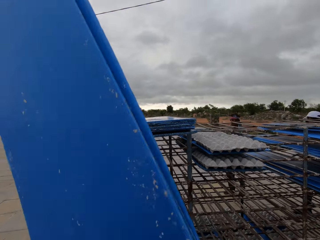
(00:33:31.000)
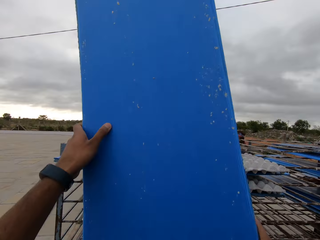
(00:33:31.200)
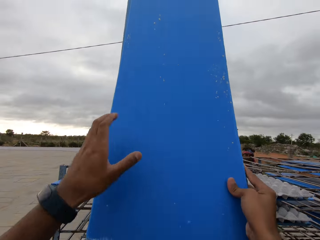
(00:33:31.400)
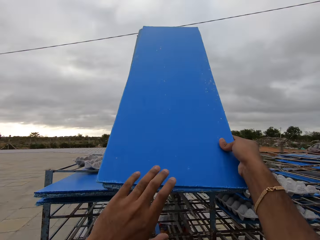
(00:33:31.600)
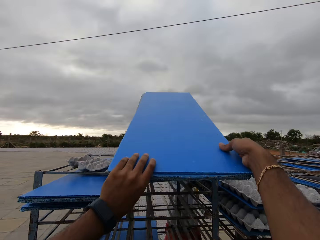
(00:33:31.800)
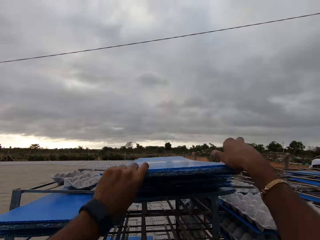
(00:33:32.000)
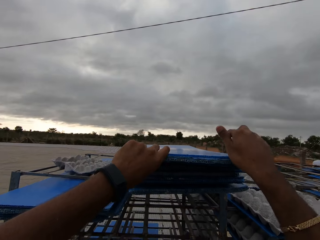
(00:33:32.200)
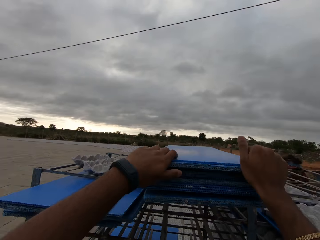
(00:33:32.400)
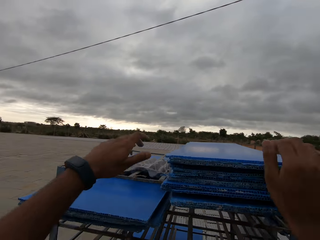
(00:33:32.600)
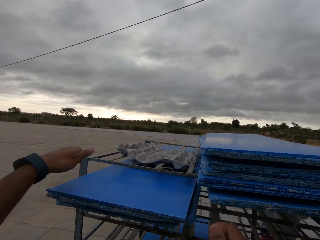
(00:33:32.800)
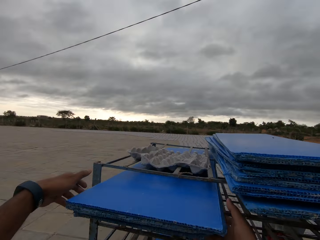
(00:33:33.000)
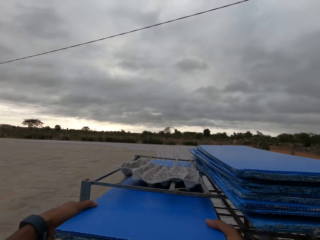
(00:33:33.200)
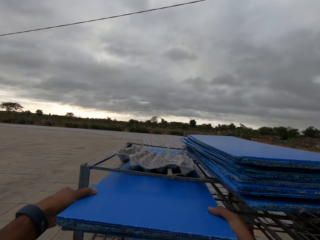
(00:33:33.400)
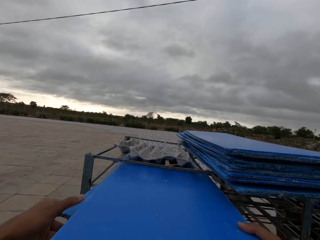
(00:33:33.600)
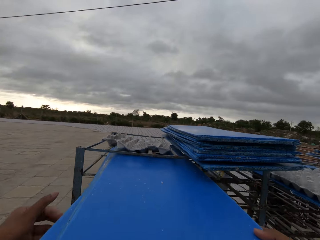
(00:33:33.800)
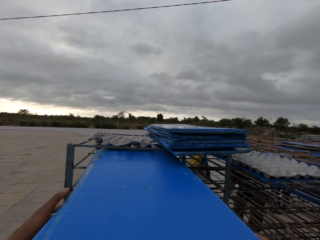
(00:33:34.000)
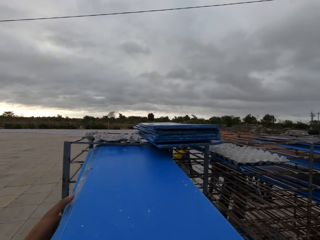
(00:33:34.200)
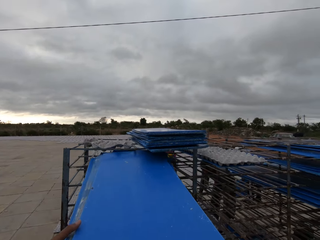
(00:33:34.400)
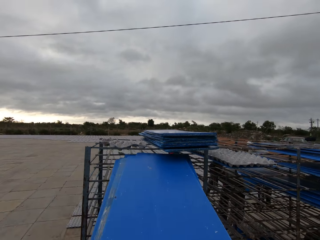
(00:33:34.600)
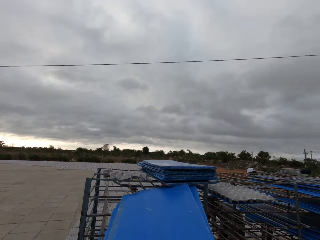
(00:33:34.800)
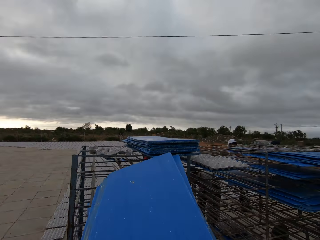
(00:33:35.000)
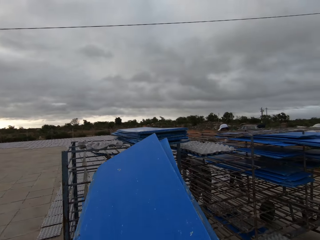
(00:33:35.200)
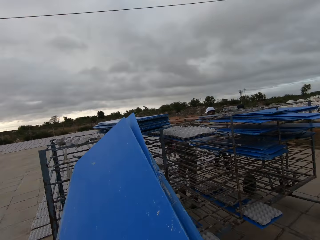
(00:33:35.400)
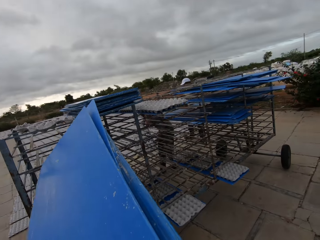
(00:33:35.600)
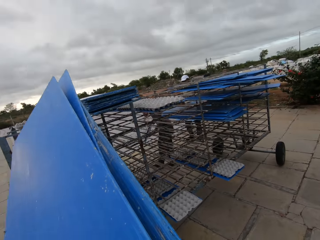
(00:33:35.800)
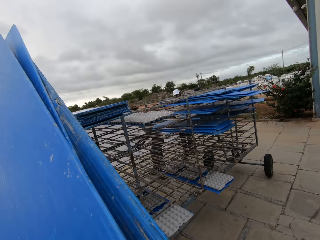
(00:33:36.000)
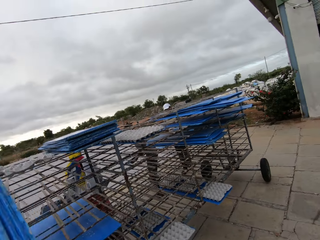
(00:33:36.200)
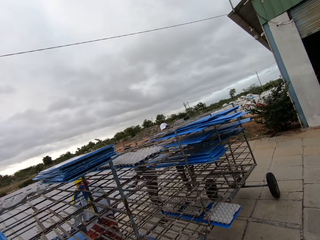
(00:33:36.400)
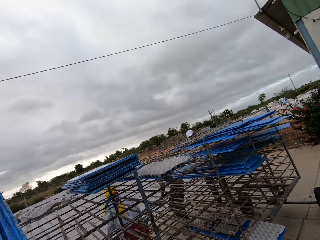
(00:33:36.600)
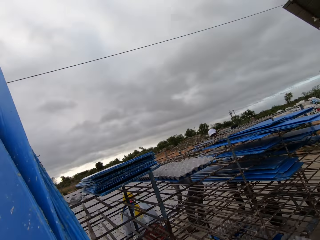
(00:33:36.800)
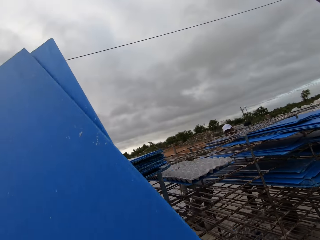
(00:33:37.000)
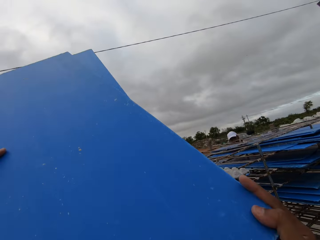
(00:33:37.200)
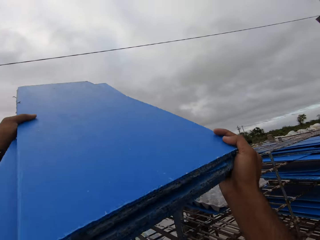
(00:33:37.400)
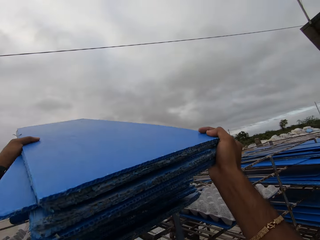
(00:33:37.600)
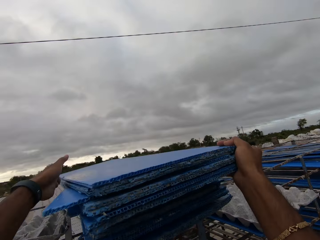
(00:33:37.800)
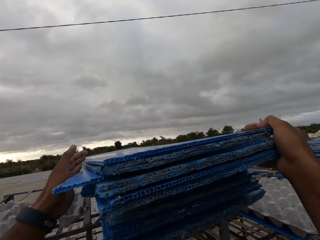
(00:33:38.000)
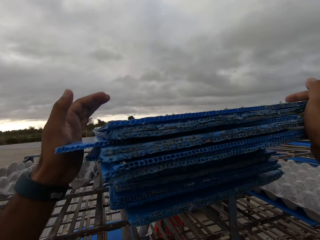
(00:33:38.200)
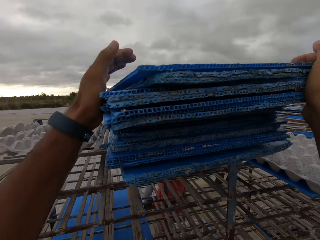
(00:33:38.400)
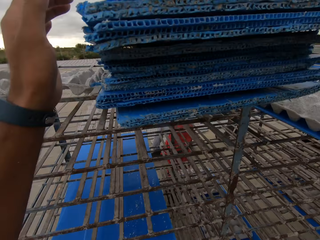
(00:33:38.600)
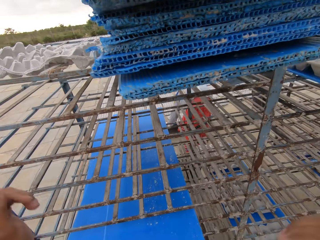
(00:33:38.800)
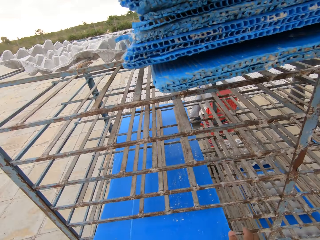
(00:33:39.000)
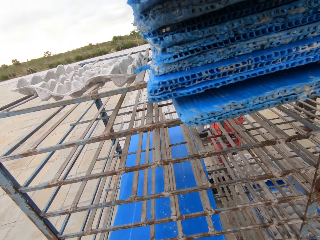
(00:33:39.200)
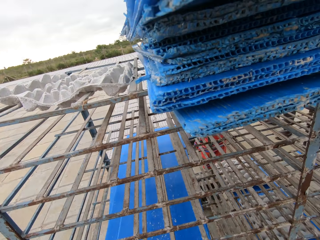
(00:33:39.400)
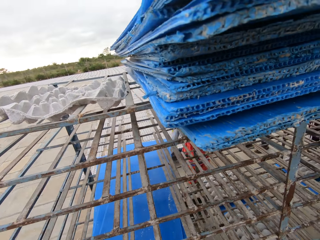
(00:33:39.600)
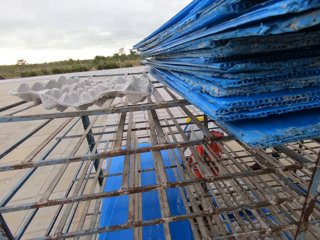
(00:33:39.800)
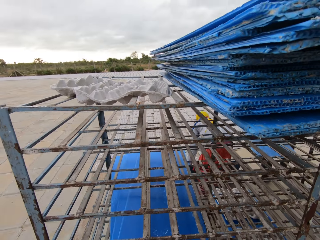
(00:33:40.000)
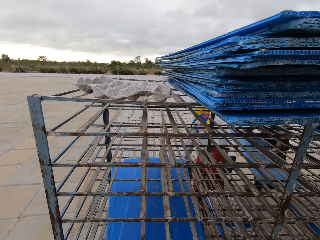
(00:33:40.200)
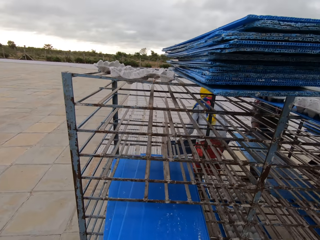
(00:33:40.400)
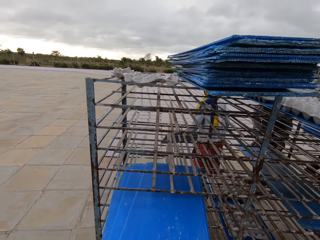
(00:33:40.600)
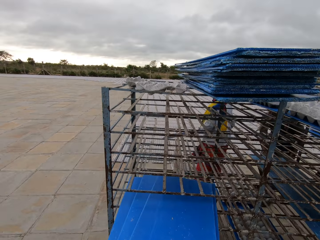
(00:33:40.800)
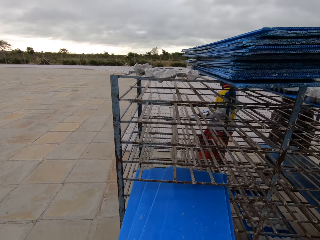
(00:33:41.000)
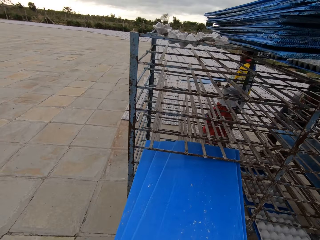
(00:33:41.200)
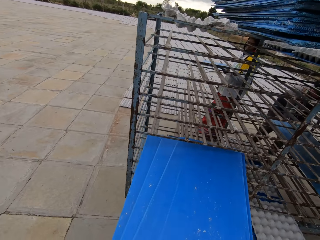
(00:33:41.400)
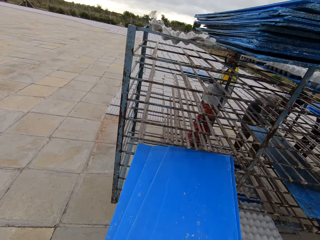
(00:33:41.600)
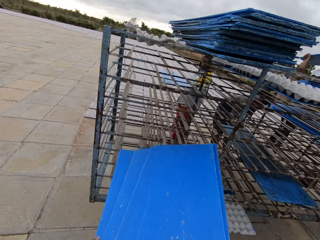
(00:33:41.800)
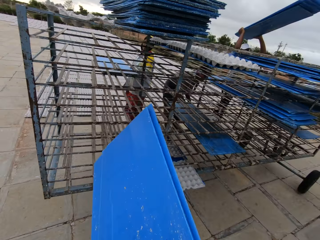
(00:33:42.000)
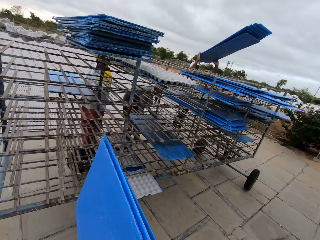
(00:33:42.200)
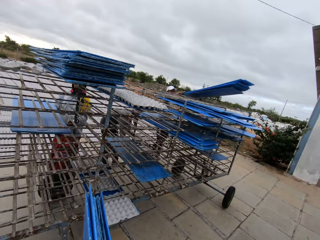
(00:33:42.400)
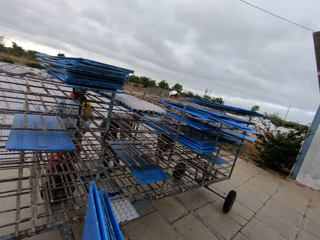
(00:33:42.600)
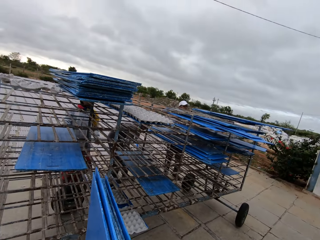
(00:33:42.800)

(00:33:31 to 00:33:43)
The camera wearer places the blue board in his hand on the rack outside with both hands. He picks blue boards from the rack outside with both hands. He places the blue board in his hand on the rack outside with both hands. He picks blue boards from the rack outside with both hands.

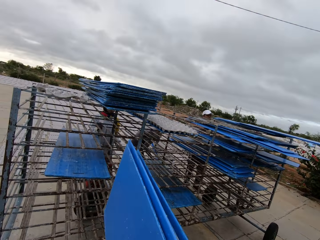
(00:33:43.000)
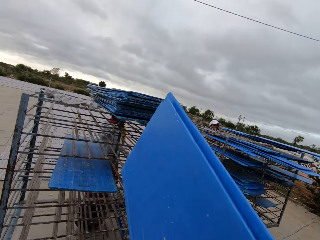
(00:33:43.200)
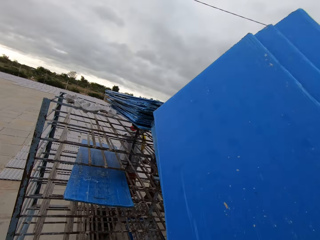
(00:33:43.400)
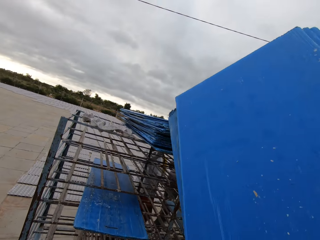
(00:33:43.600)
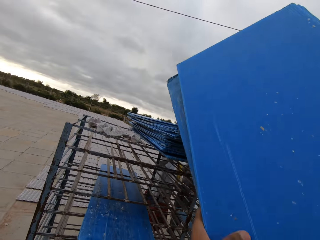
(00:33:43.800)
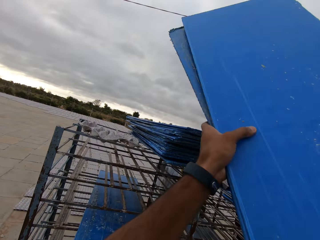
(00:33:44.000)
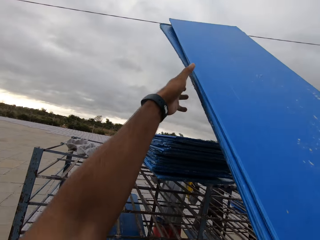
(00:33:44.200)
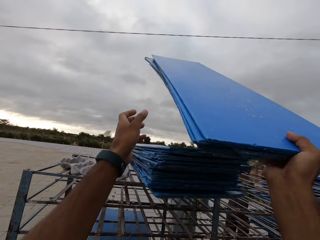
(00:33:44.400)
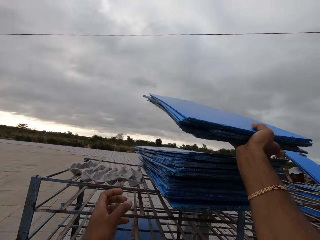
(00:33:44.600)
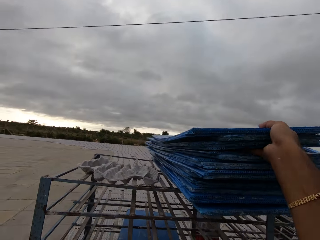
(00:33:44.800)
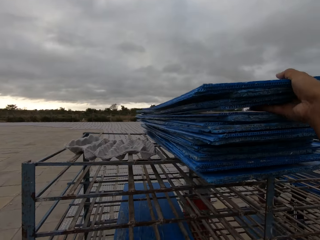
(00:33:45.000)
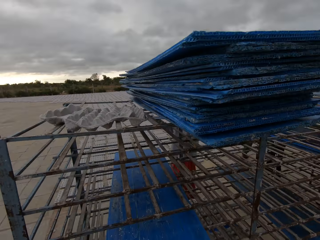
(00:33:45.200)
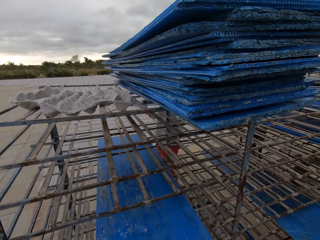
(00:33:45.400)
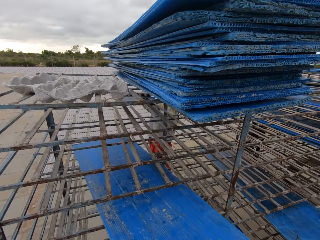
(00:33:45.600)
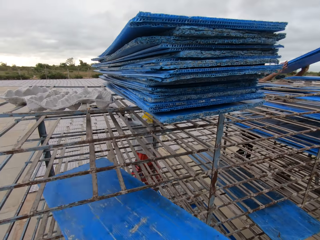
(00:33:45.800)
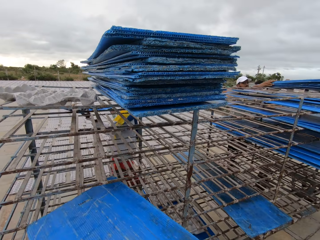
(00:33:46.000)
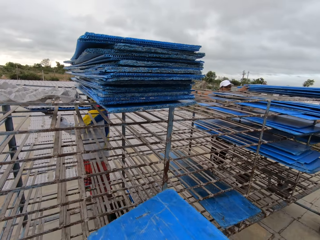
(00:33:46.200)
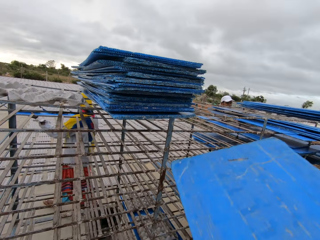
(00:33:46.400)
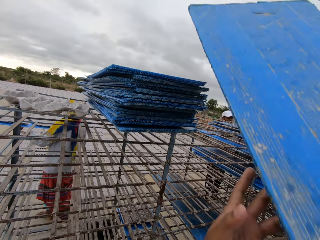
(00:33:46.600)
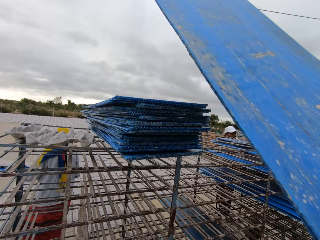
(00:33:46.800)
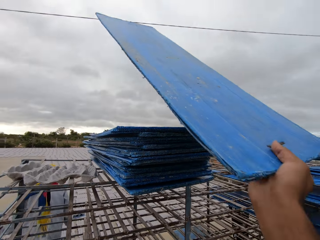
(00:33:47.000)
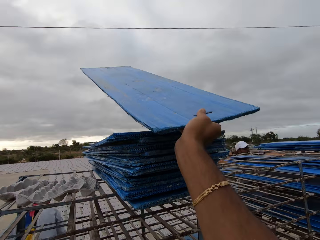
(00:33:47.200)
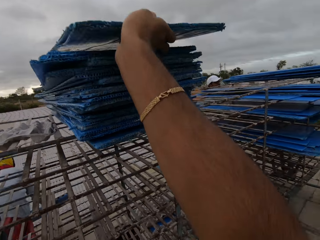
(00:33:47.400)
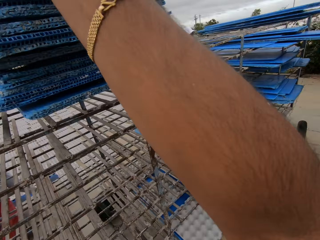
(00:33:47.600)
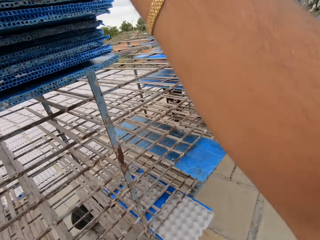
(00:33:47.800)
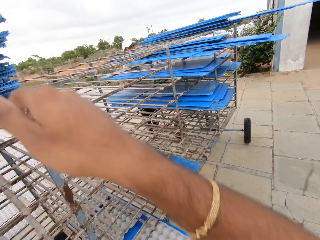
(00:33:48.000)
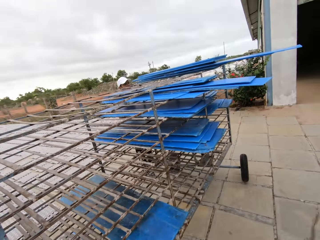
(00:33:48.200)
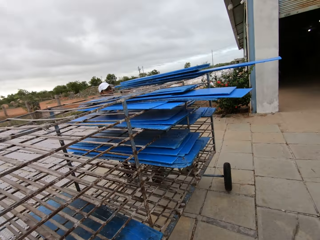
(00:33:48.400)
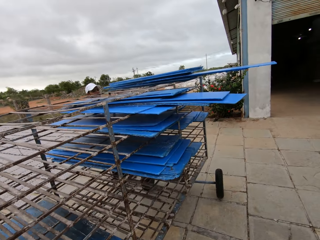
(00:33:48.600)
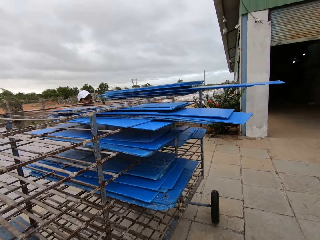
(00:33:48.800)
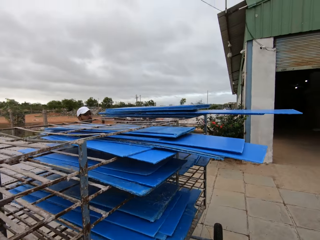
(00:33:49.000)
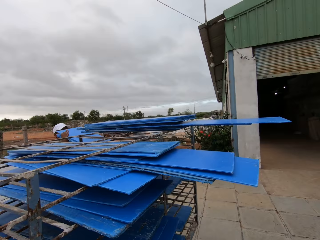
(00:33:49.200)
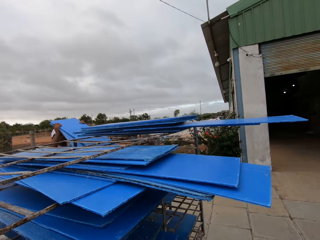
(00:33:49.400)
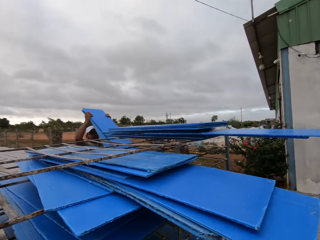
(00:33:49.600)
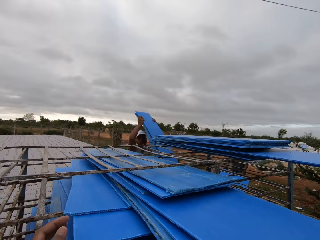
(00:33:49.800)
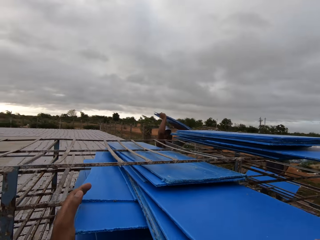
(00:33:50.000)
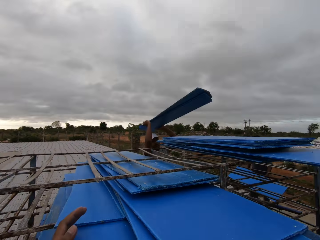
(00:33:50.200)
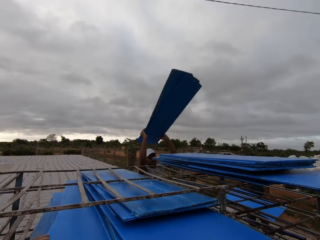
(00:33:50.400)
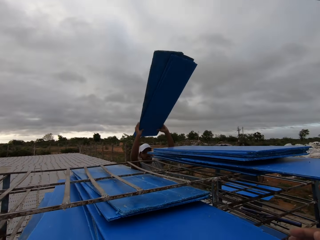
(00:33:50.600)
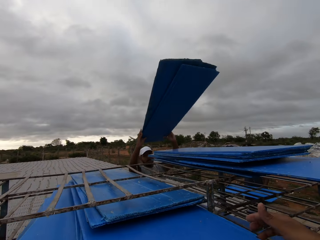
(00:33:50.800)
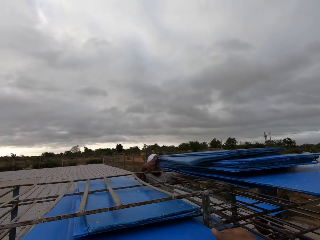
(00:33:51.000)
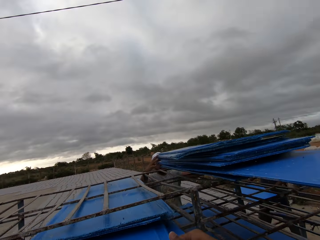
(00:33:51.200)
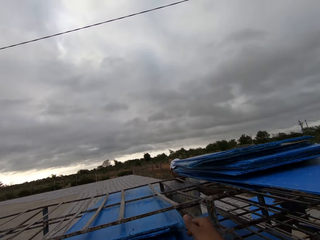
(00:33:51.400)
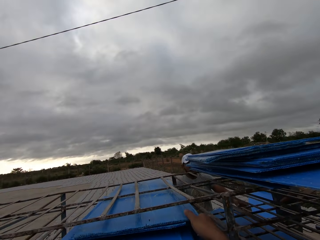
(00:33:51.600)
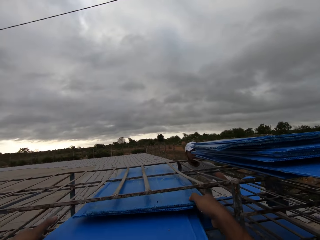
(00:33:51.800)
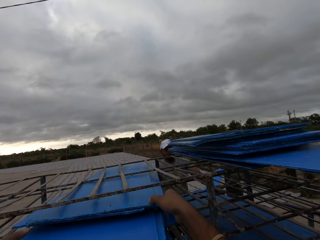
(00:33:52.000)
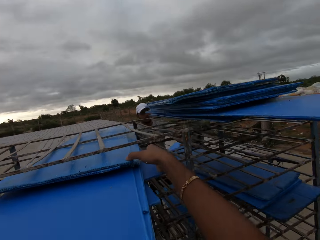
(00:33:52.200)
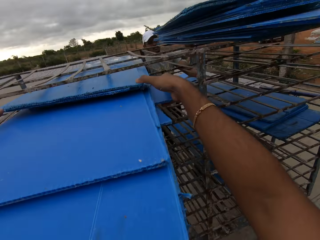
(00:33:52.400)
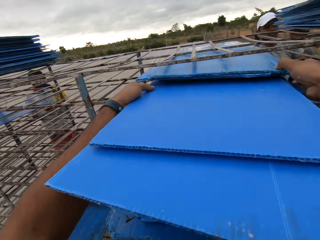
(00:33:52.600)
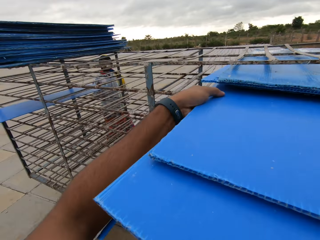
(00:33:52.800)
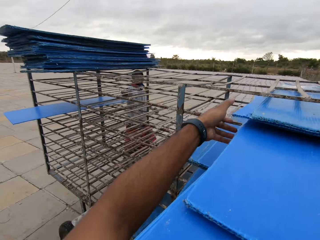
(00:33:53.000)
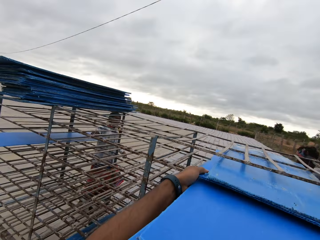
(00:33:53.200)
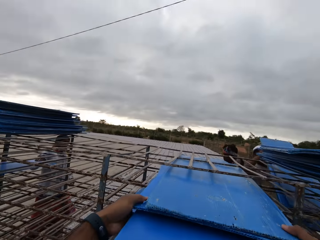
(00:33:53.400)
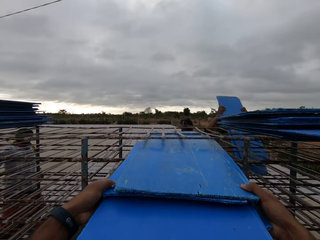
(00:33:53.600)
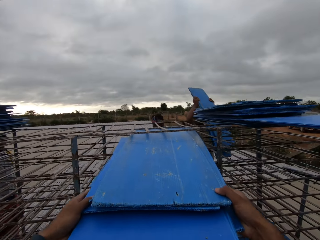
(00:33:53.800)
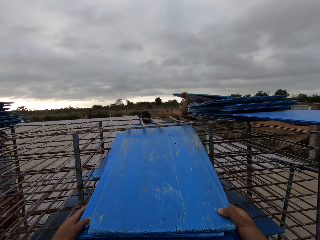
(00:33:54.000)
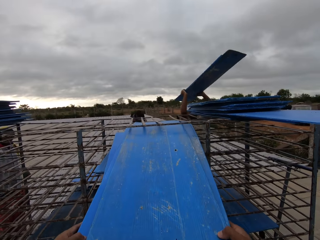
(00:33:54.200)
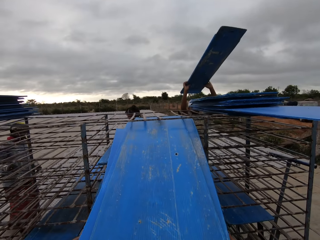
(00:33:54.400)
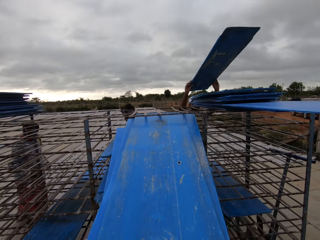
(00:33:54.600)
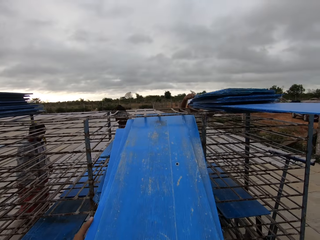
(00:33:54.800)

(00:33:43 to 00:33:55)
The camera wearer places the blue board in his right hand on the rack outside. He picks blue boards from the rack outside with both hands. He places the blue board in his right hand on the rack outside. He walks around. A man places a blue board in his hands on the rack outside. The camera wearer picks blue boards from the rack outside with both hands.
